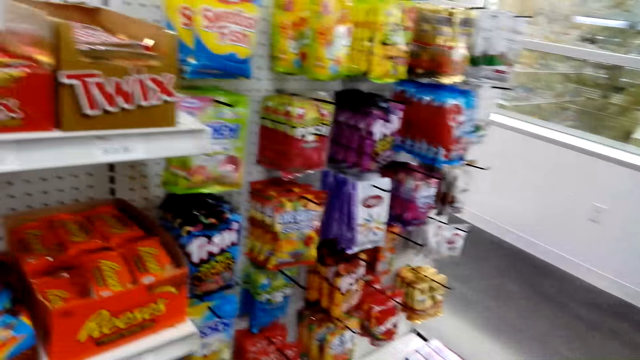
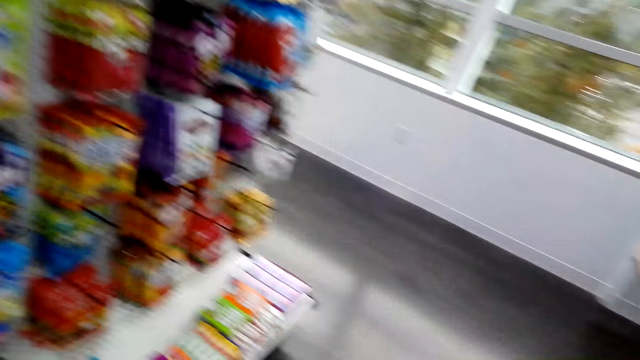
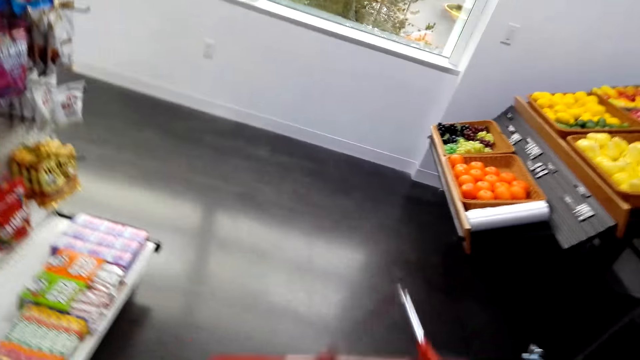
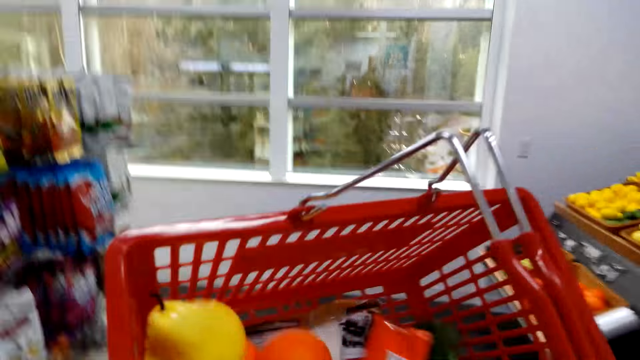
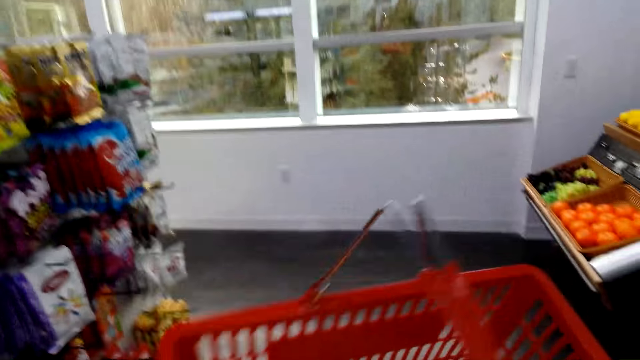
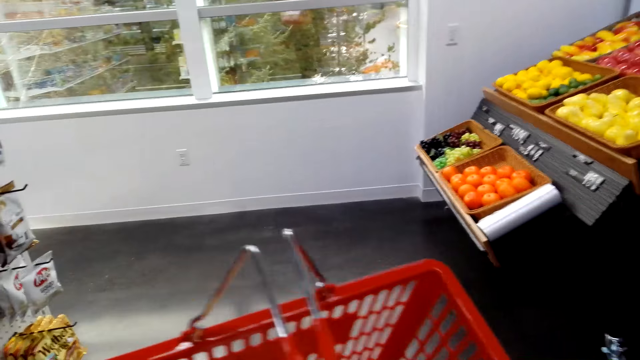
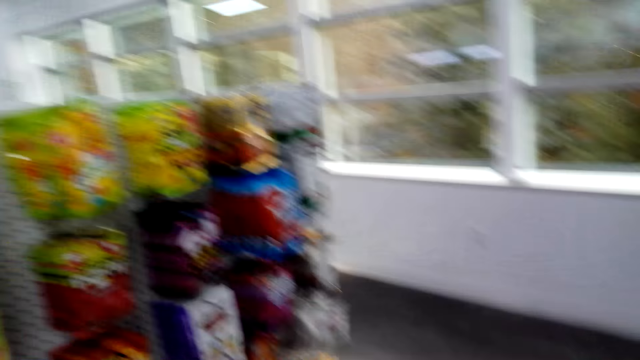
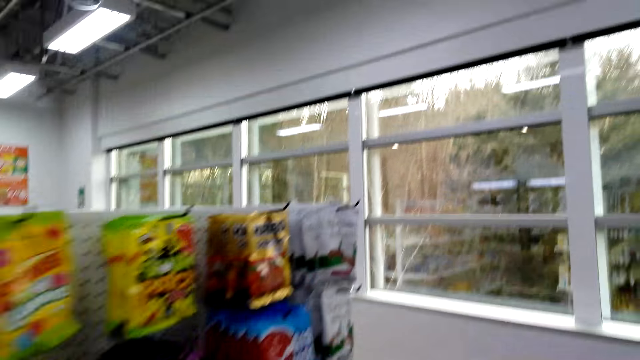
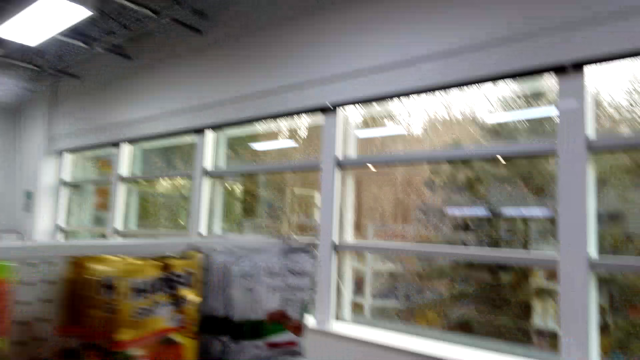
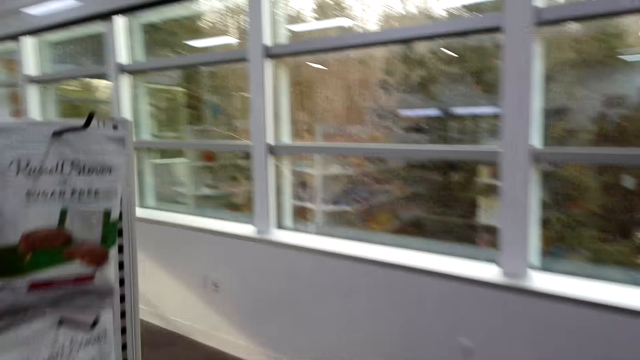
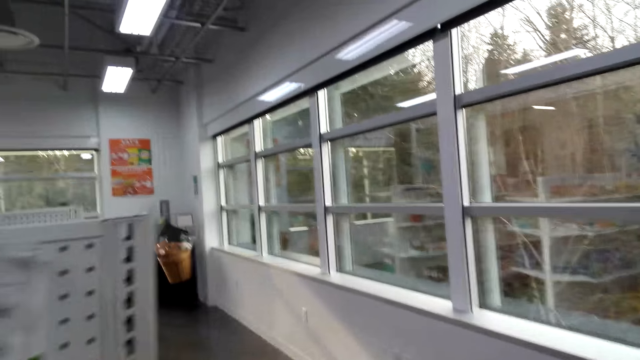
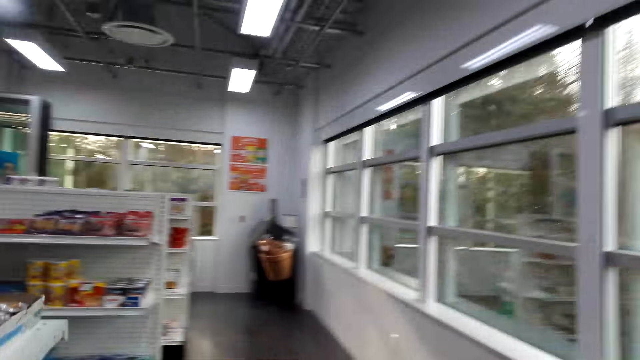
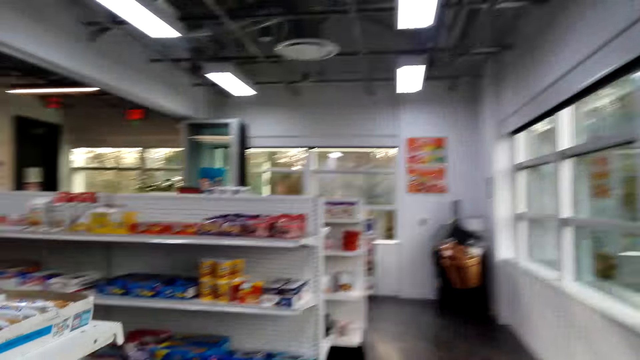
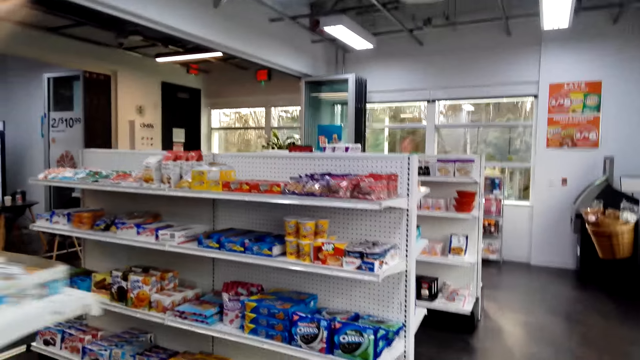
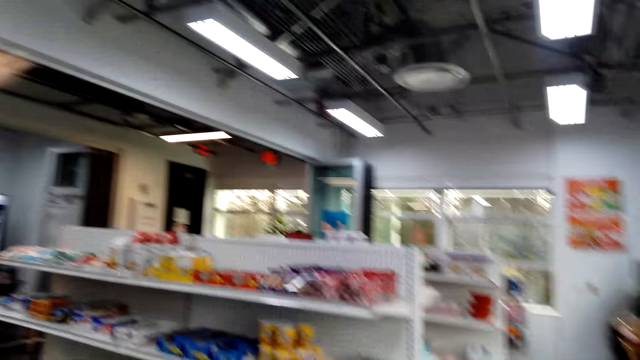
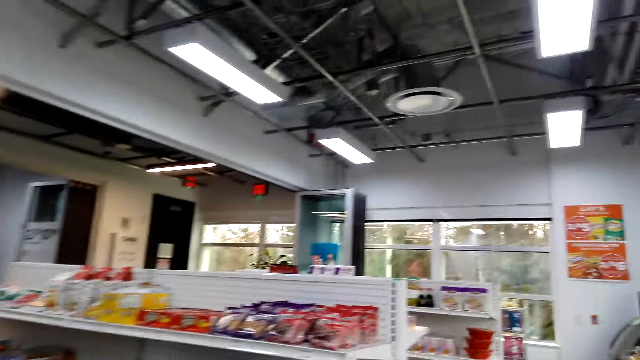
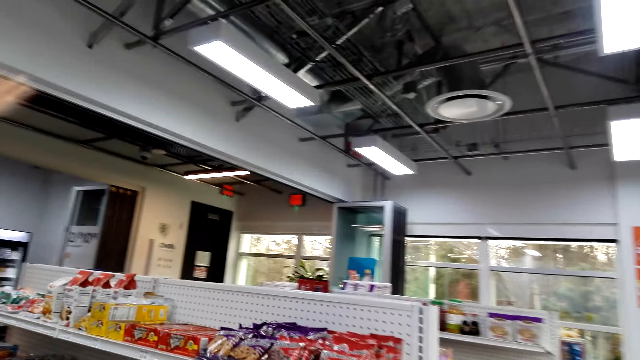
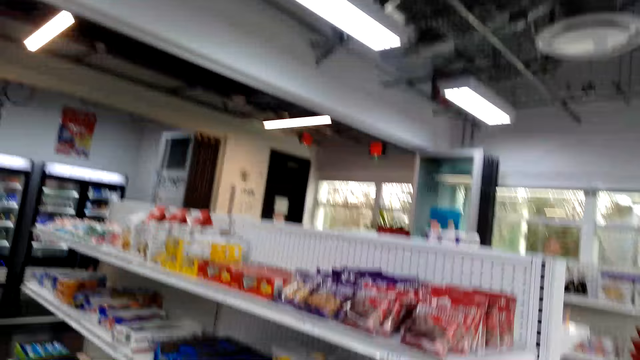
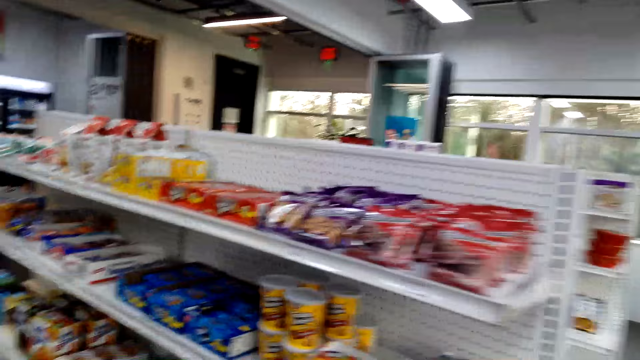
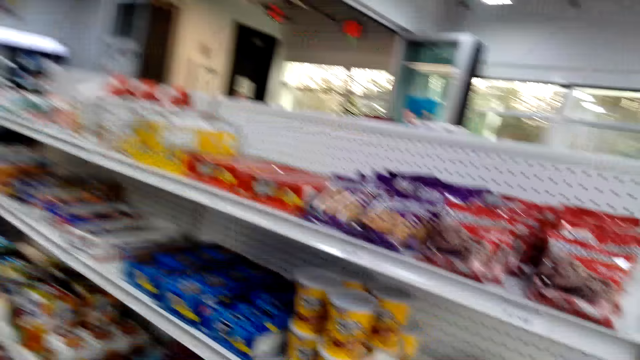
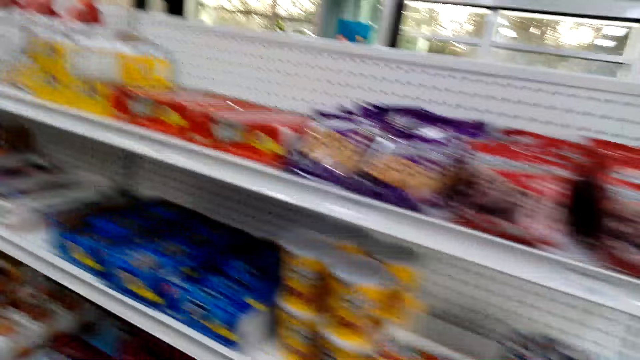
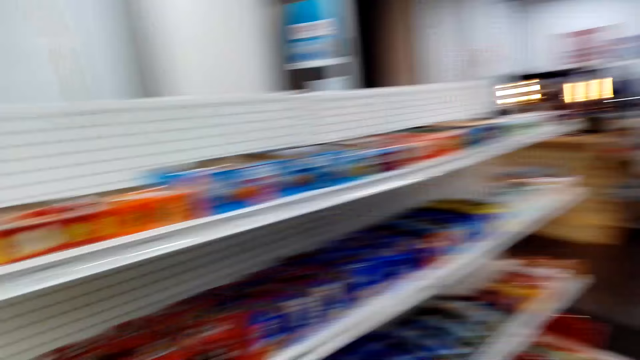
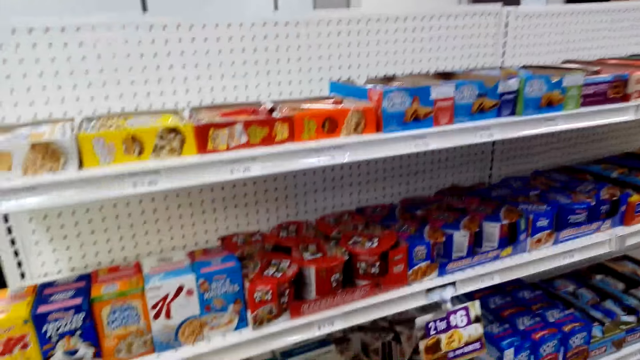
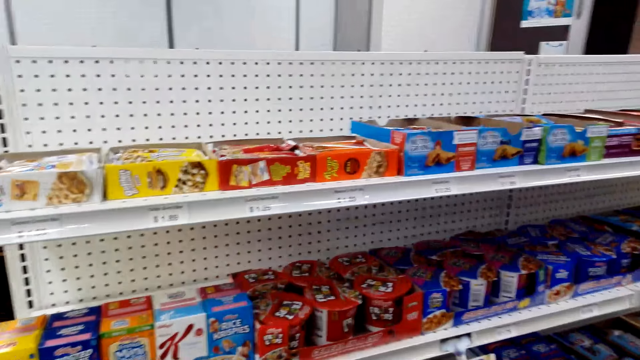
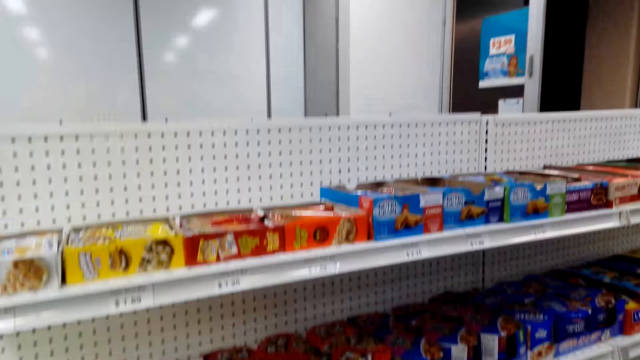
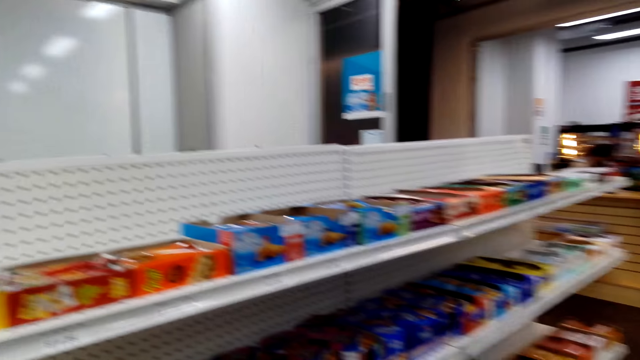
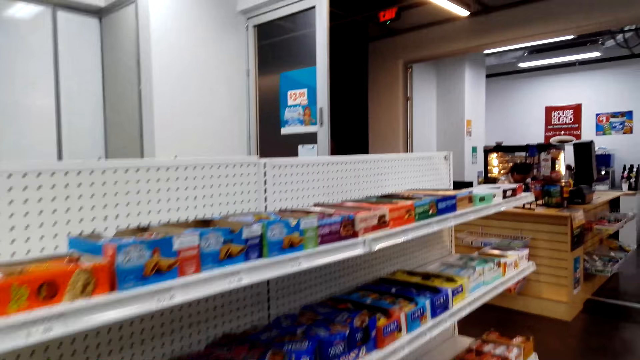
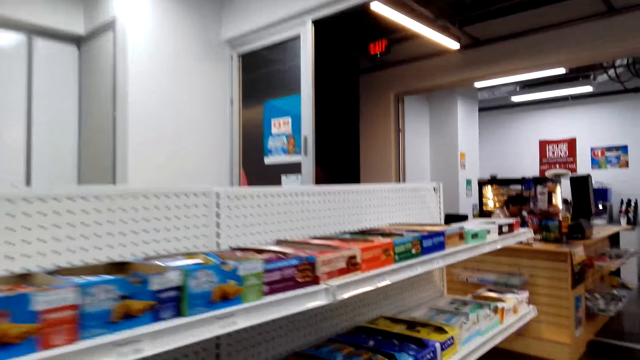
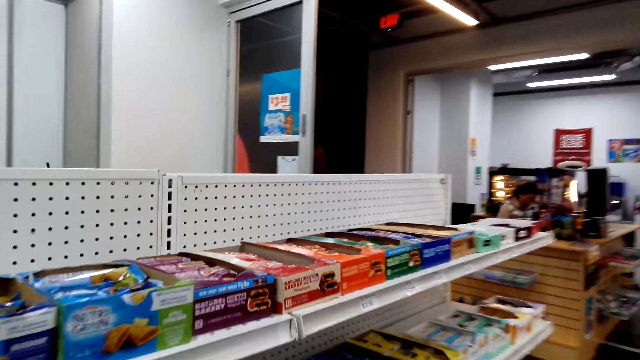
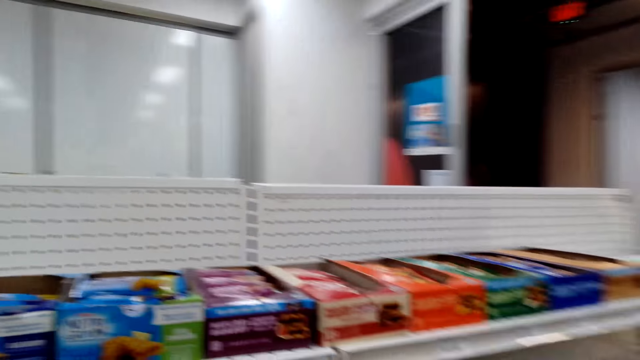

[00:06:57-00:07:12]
The camera wearer lifts the shopping basket and puts down the shopping basket. They walk beside the shelf, walk around the supermarket, and look at the items on the shelf.

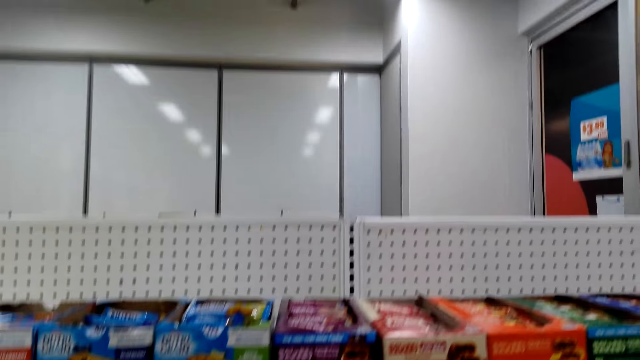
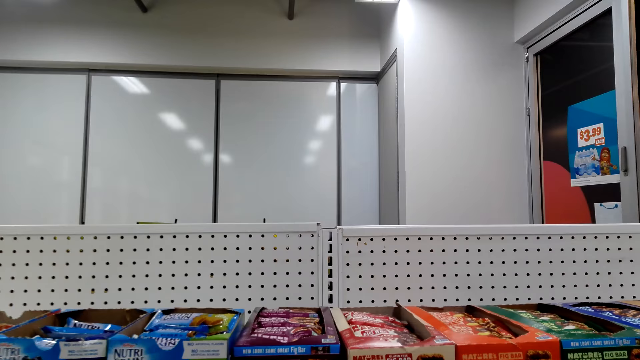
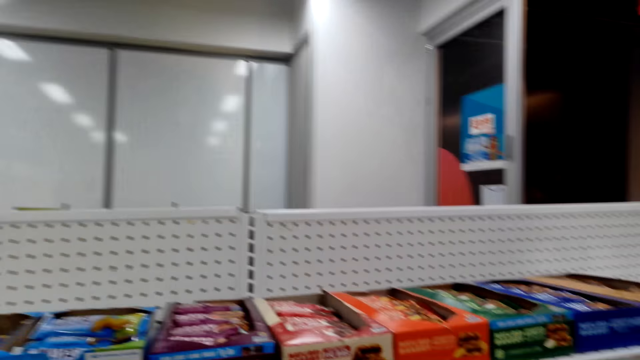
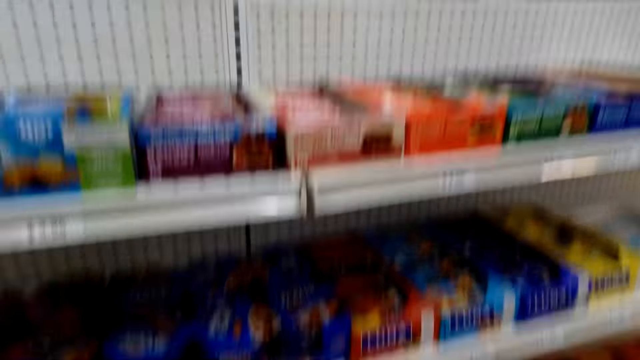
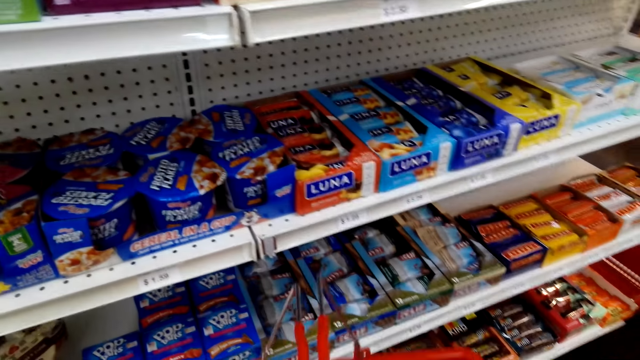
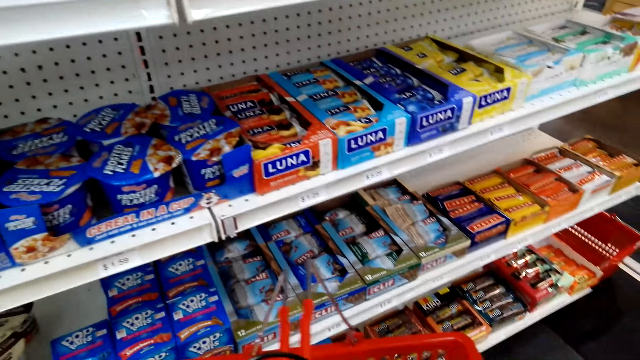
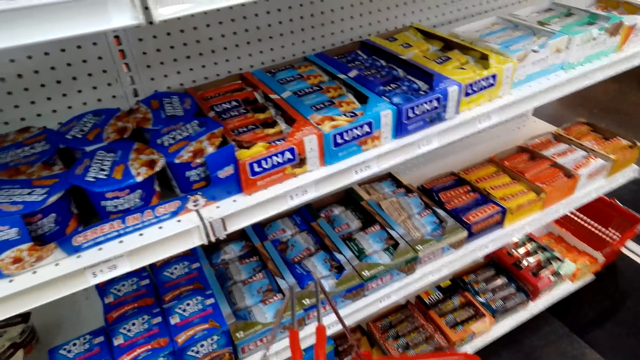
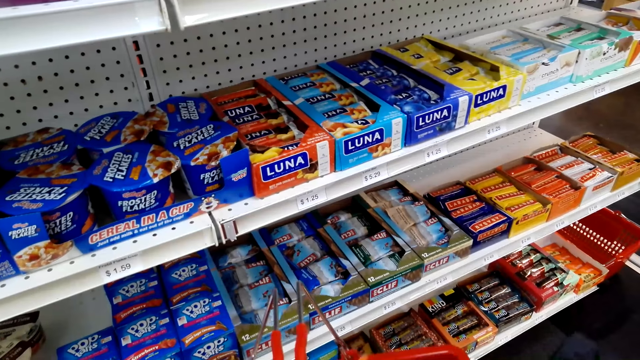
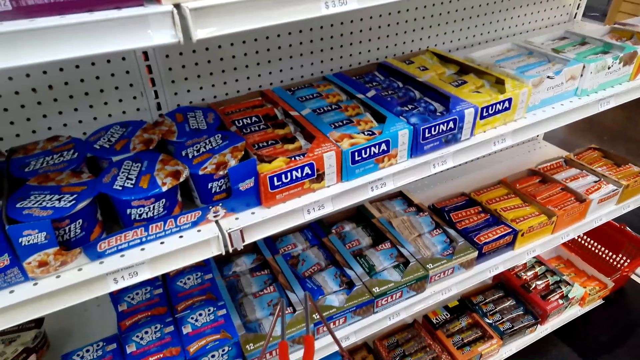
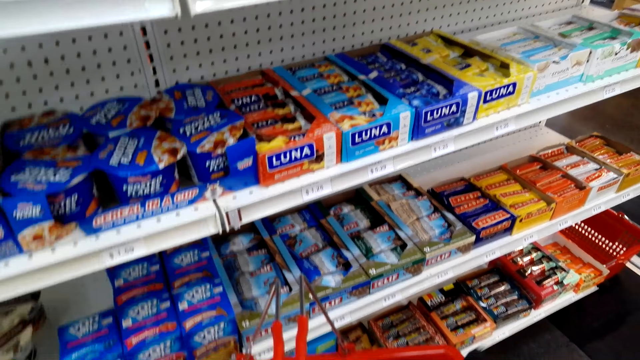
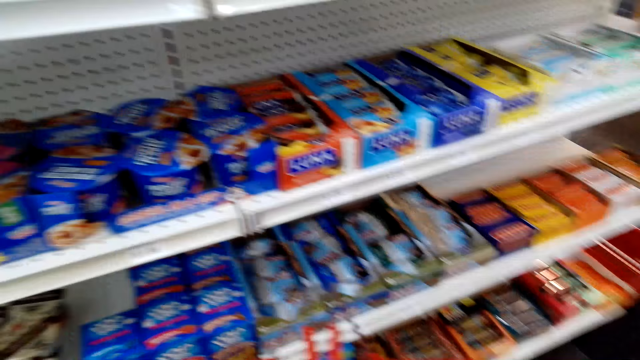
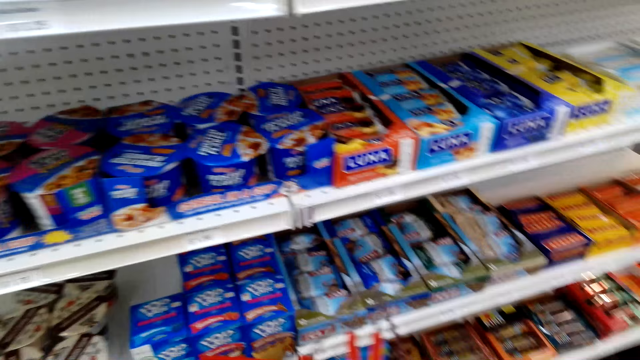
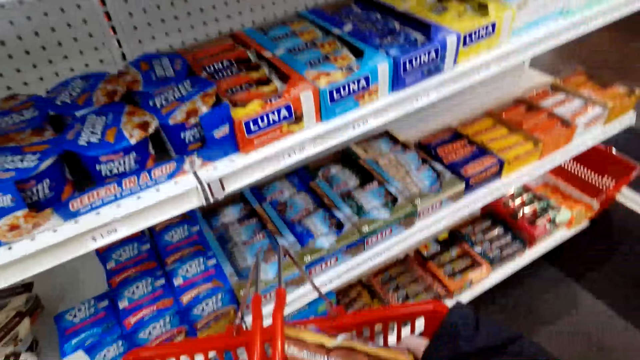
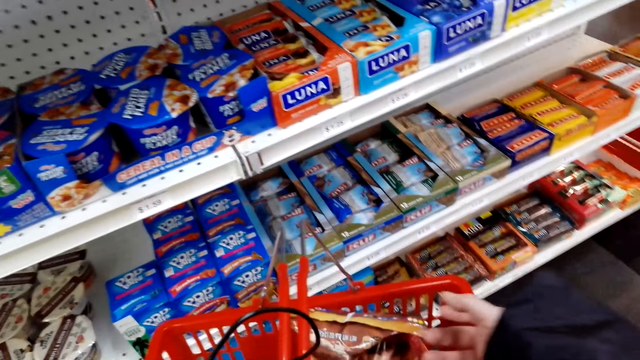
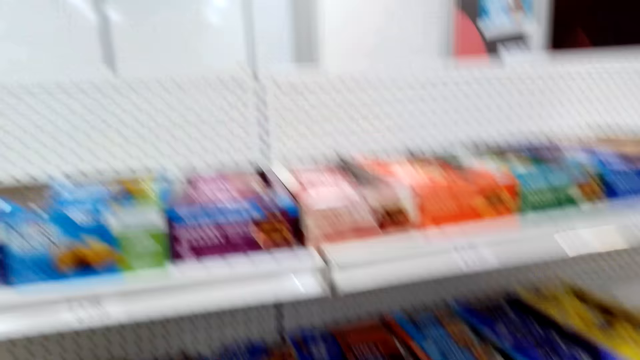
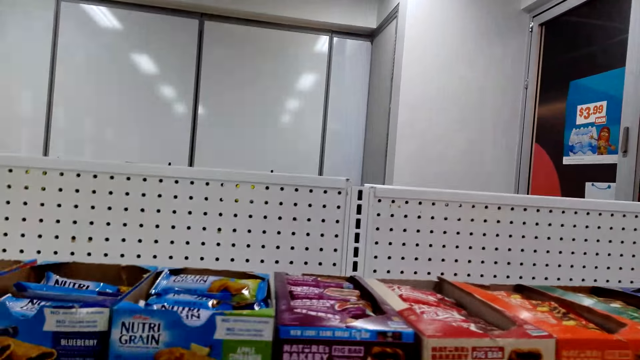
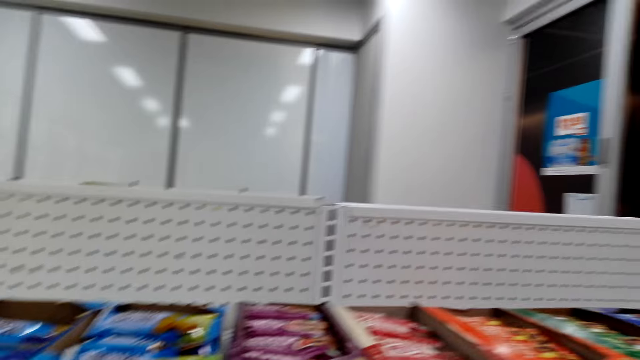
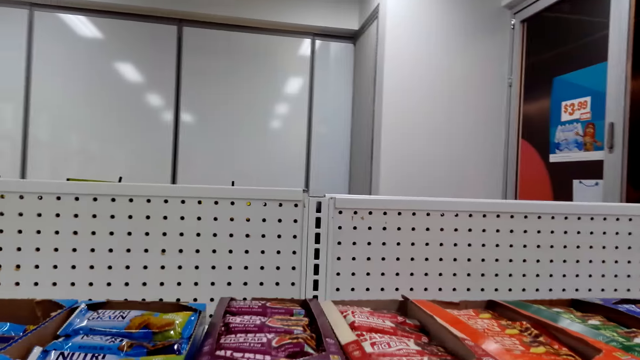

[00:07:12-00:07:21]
The camera wearer touches the items in the shopping basket. They pick things and look at the items on the shelf.
